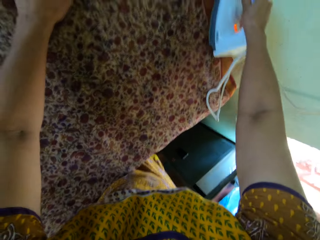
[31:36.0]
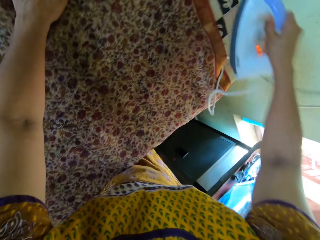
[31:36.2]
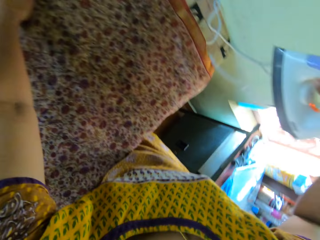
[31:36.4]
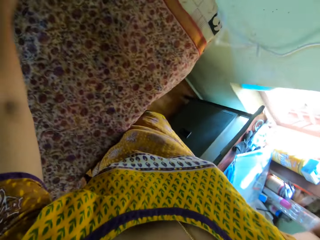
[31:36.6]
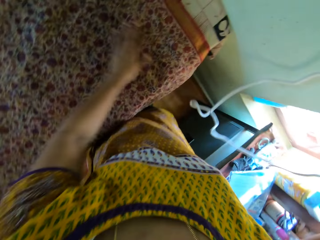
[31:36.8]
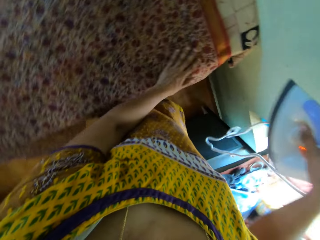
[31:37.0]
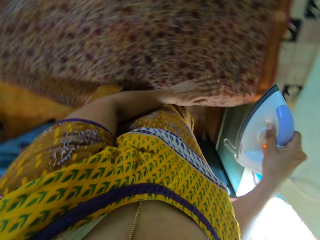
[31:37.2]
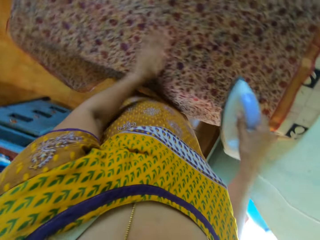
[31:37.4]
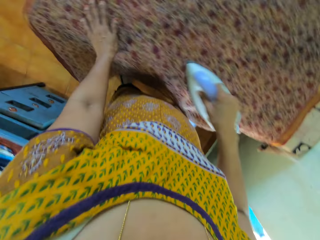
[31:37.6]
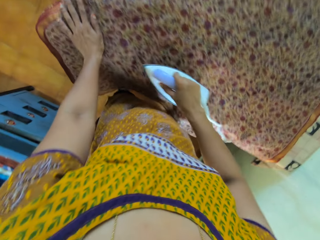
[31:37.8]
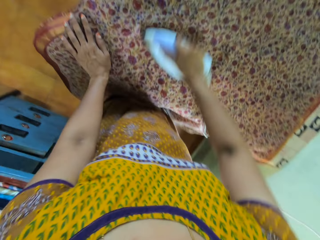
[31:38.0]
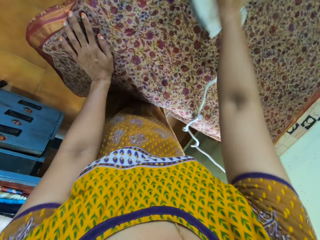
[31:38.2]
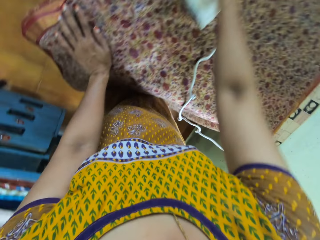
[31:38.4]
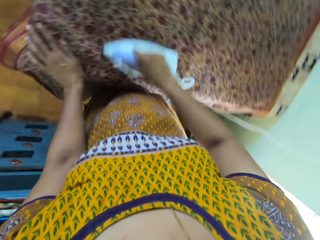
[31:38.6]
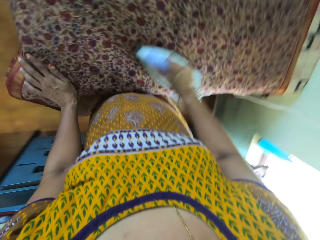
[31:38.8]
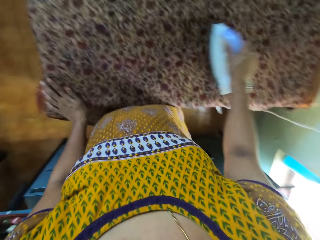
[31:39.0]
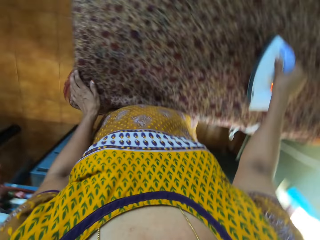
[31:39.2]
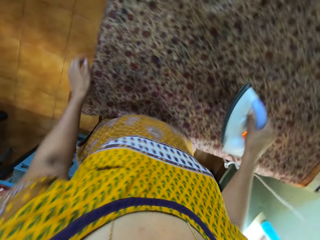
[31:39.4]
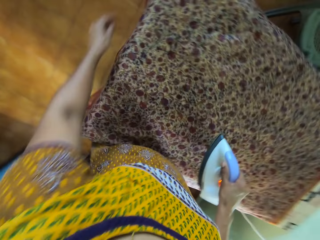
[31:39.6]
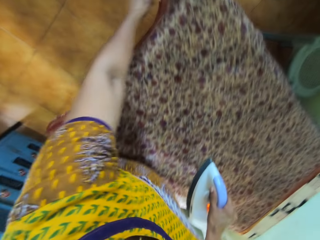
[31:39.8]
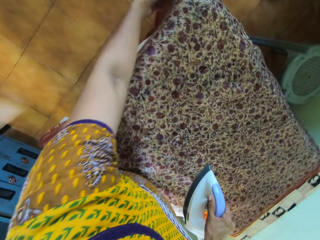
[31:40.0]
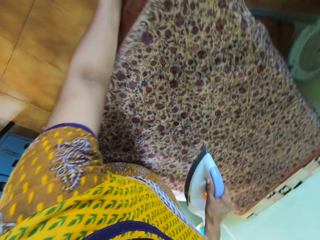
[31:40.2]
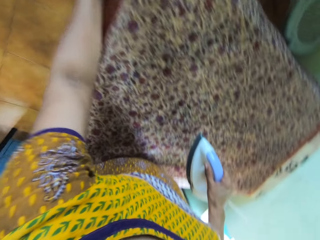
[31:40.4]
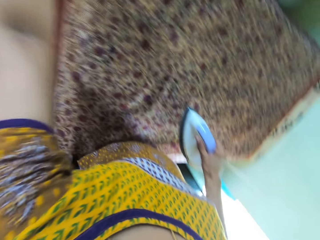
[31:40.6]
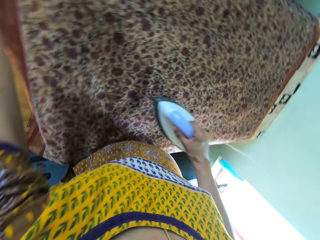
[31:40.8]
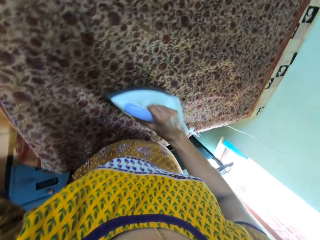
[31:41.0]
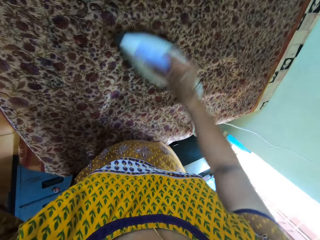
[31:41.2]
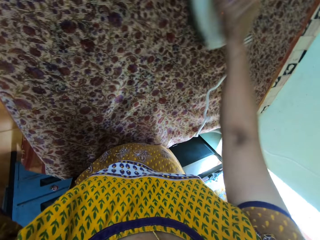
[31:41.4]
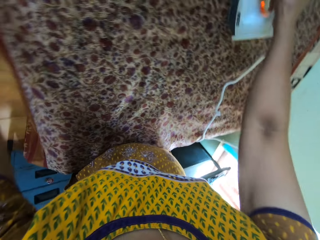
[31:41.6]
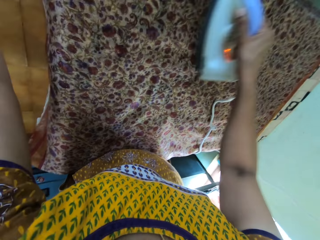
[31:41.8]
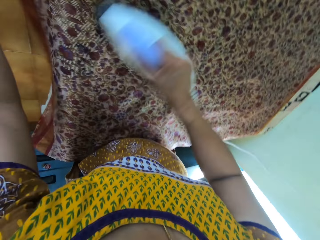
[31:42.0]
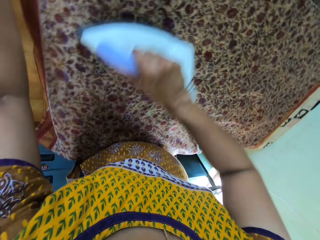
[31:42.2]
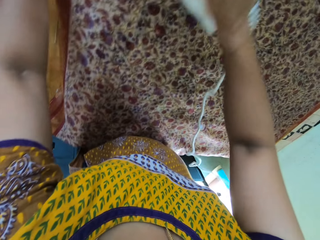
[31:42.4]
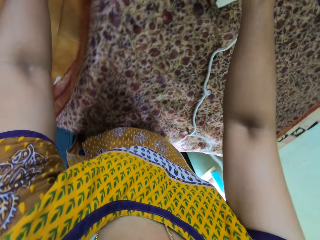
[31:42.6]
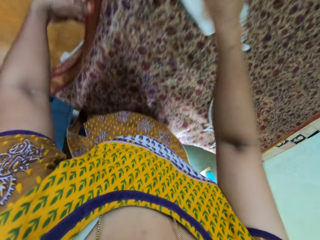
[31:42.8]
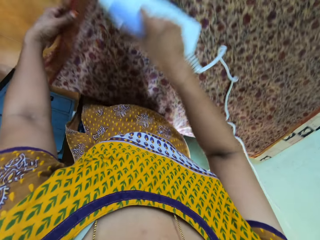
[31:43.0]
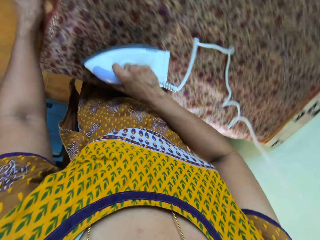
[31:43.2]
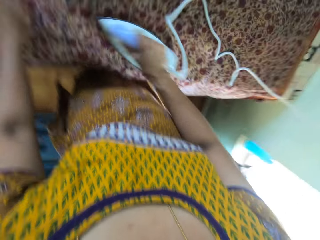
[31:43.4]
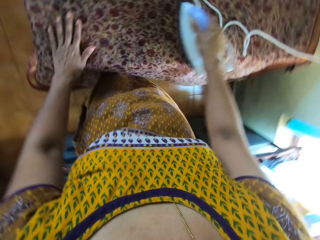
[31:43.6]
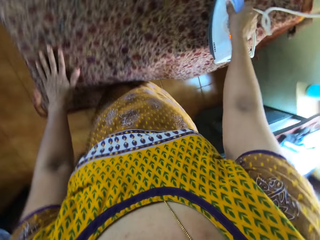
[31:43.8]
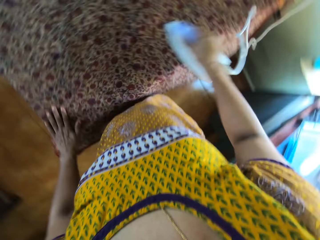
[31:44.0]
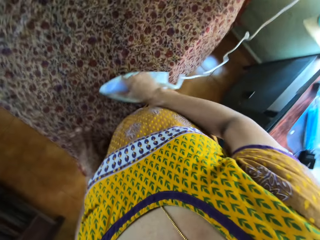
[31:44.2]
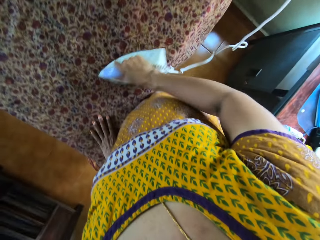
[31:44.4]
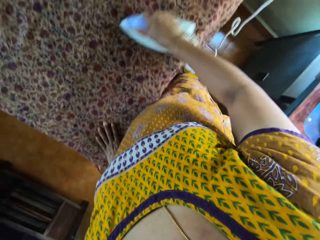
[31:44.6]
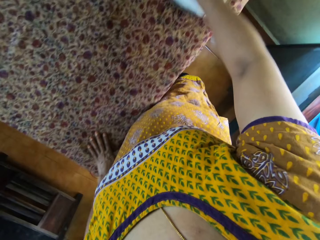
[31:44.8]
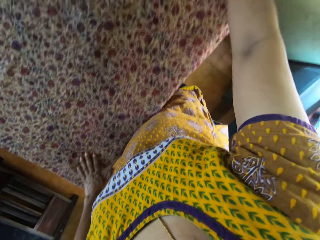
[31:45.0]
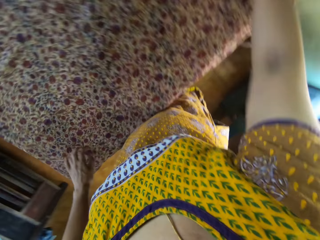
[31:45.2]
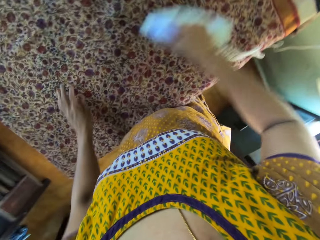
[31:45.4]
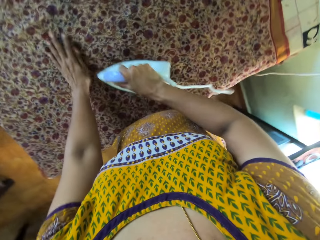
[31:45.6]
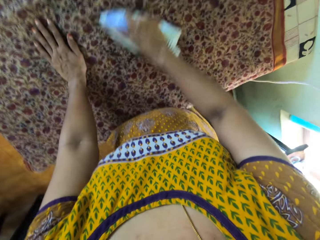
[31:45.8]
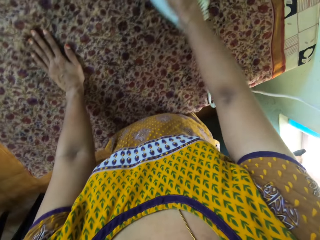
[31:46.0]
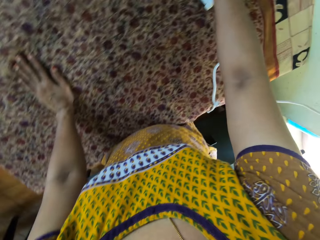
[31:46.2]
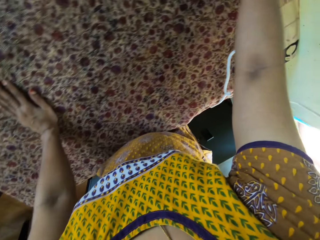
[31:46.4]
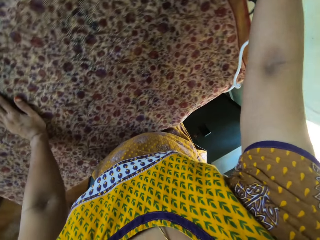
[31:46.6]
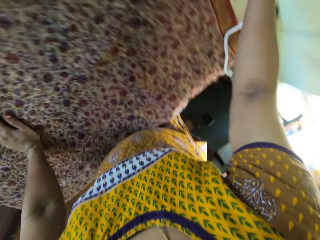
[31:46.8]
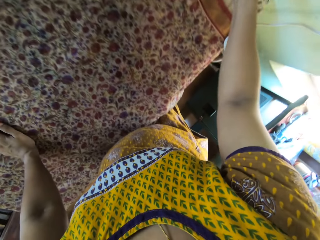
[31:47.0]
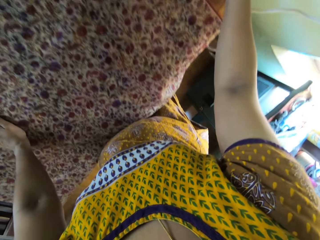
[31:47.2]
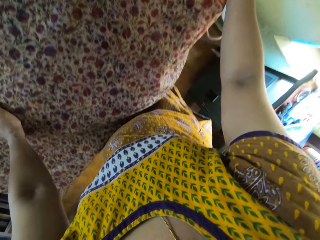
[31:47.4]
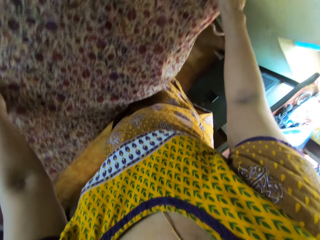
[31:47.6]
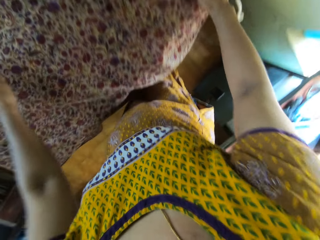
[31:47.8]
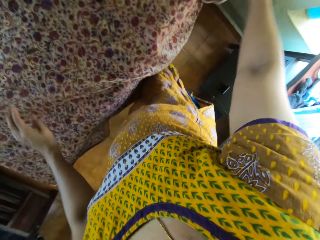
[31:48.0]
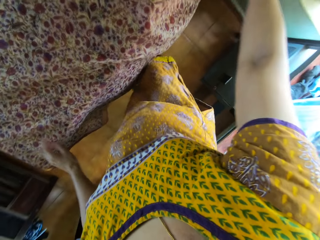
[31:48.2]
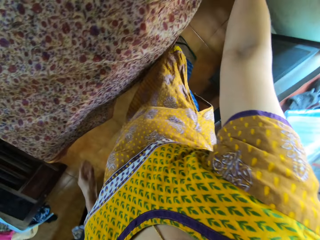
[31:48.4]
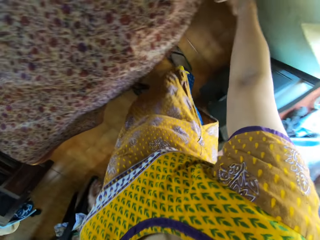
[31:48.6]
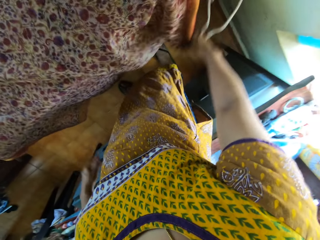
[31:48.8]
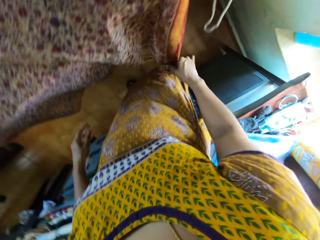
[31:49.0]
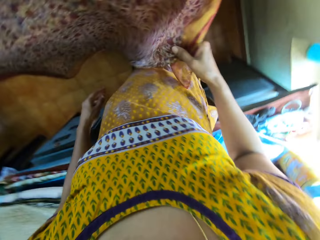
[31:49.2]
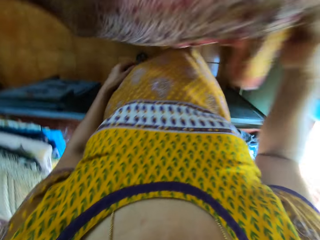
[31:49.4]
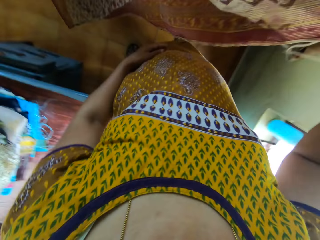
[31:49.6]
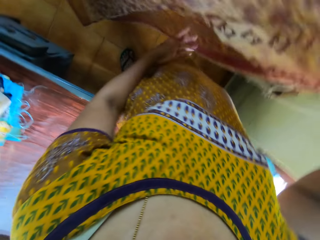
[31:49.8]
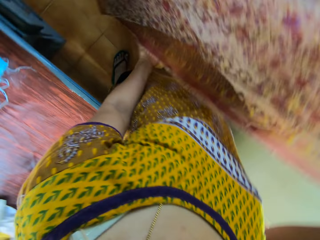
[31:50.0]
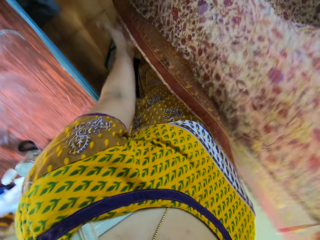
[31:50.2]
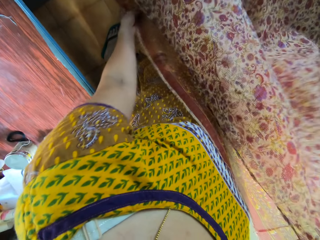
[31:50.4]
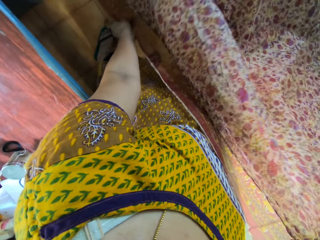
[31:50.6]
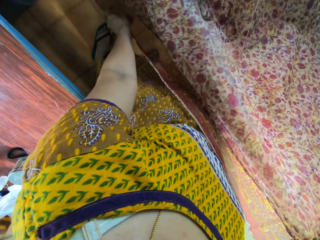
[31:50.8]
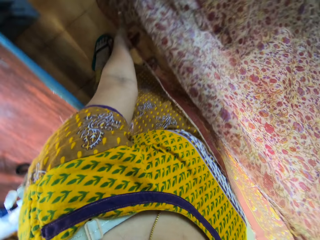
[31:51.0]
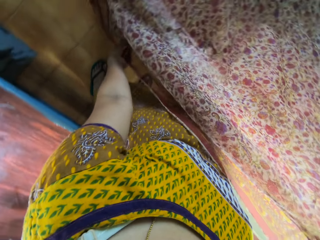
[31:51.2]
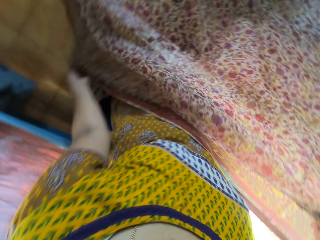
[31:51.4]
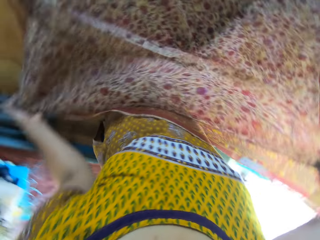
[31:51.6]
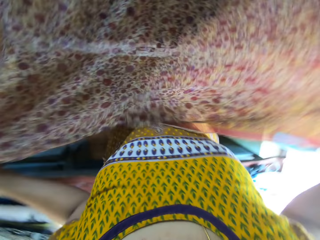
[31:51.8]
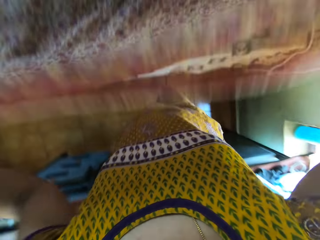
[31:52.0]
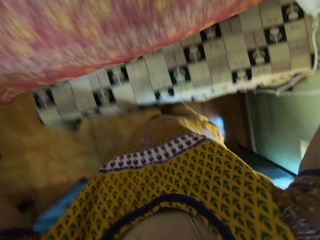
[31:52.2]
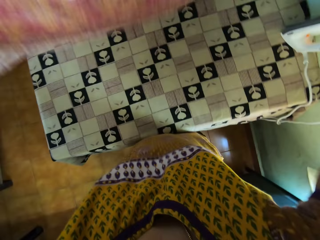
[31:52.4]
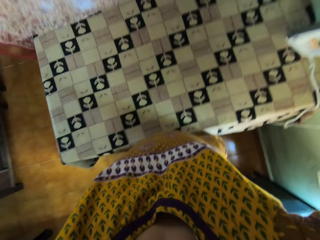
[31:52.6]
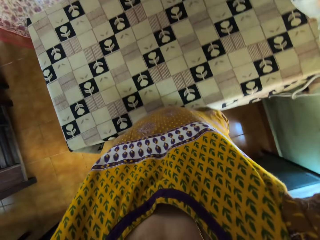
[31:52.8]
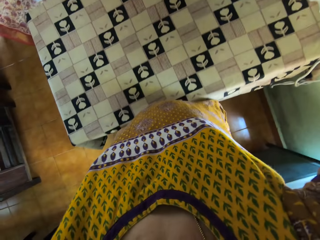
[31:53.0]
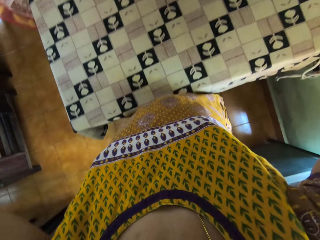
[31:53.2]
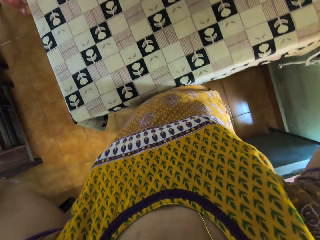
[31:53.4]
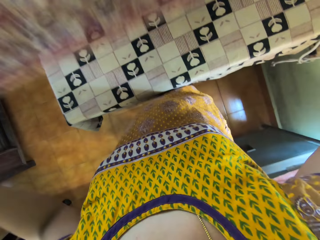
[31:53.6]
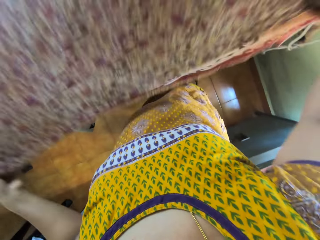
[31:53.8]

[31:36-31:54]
The camera wearer irons the cloth on the table with the electric iron in her right hand. She smoothens the cloth on the table with her left hand. She irons the cloth on the table with the electric iron in her right hand. She adjusts the cloth on the table with her left hand. She irons the cloth on the table with the electric iron in her right hand. She places the pressing iron in her right hand on the table. She adjusts the piece of cloth on the table with her hands. She spreads the cloth.

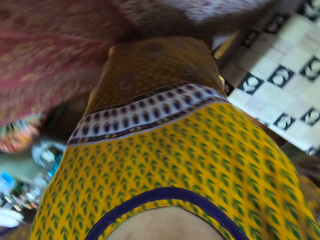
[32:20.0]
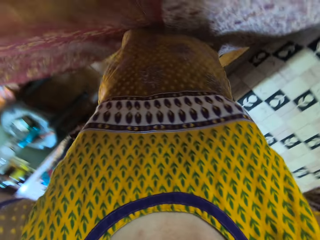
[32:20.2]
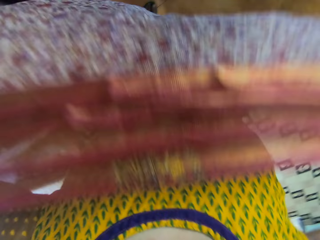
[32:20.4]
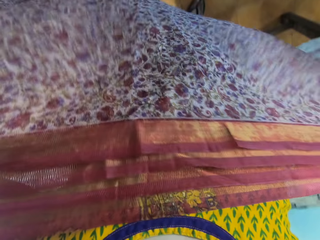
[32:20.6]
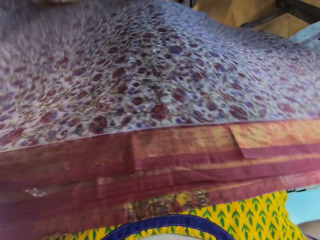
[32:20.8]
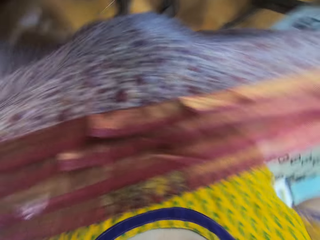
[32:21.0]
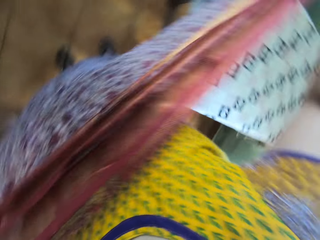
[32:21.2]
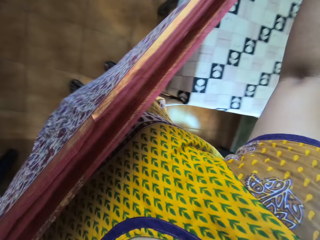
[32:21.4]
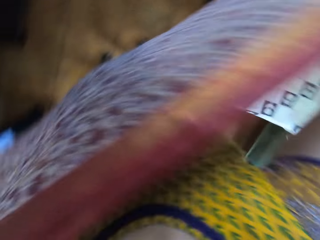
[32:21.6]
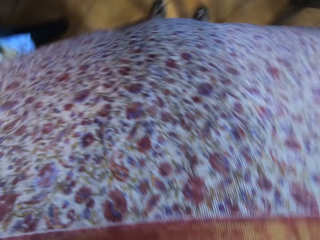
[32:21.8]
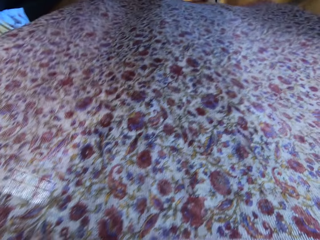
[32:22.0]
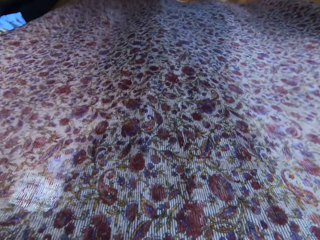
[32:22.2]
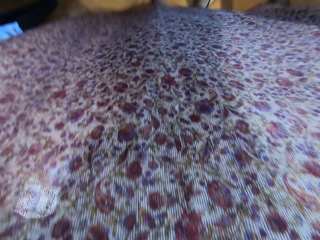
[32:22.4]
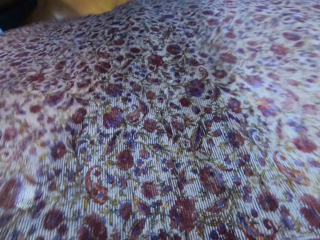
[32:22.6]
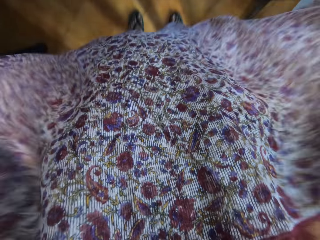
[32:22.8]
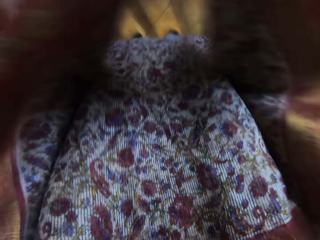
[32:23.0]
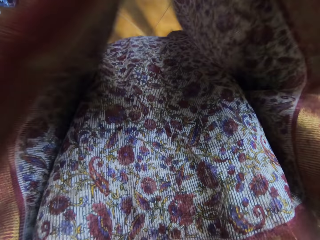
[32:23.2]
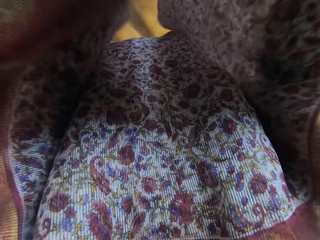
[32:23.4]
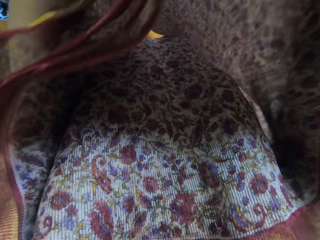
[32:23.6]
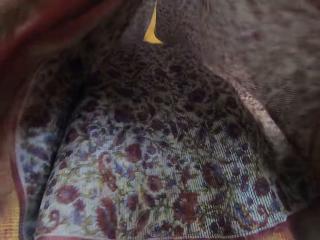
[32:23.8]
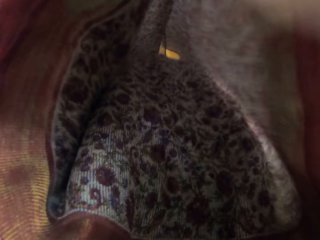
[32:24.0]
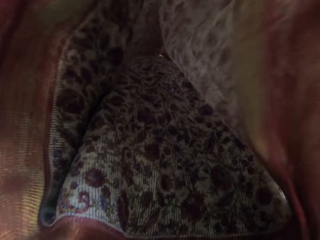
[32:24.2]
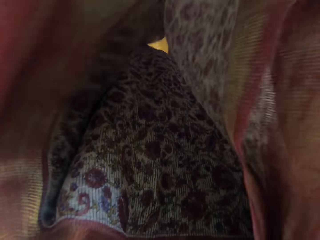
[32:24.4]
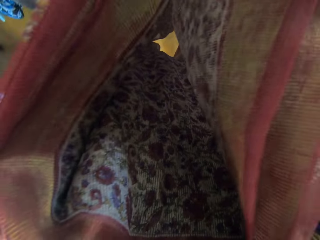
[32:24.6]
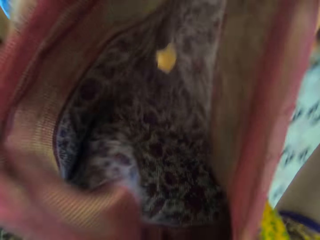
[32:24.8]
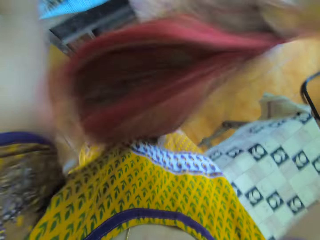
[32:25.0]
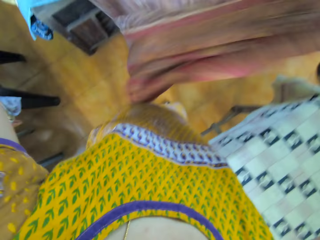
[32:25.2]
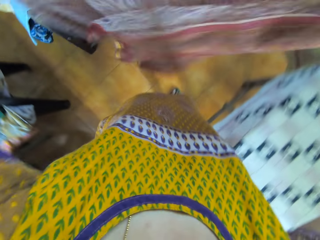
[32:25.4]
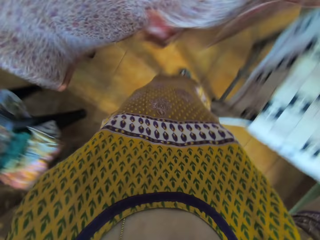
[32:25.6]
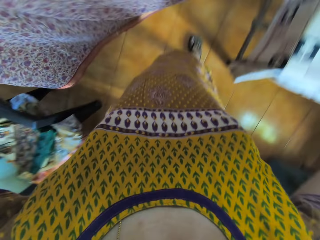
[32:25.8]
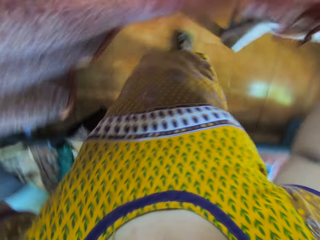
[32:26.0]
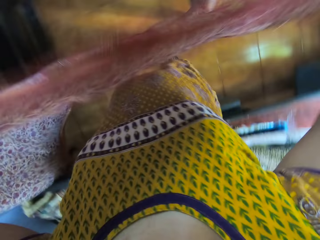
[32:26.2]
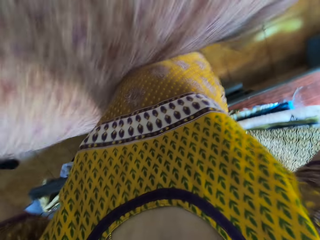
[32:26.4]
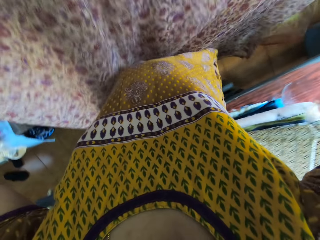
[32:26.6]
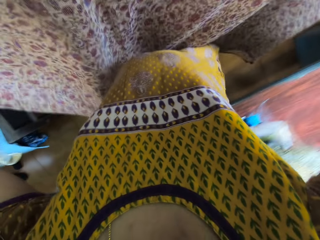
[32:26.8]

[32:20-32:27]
The camera wearer holds the piece of cloth between her jaw and her chest. She folds the piece of cloth in her hands.
